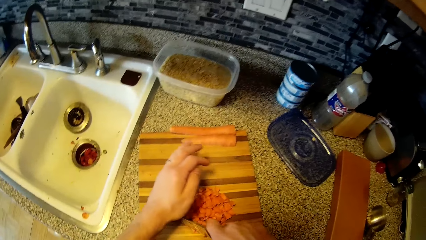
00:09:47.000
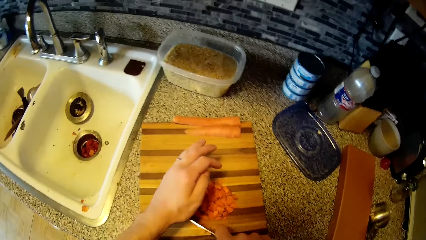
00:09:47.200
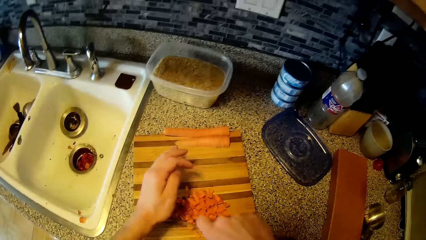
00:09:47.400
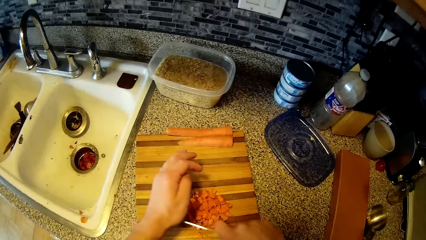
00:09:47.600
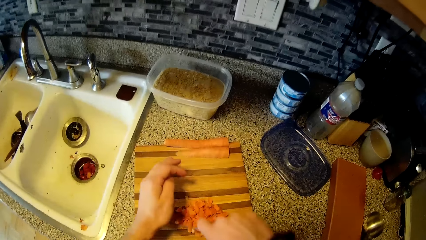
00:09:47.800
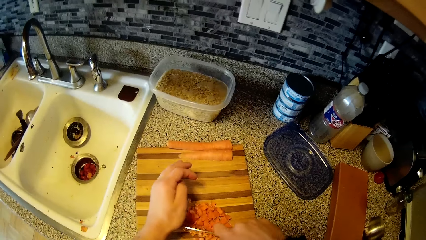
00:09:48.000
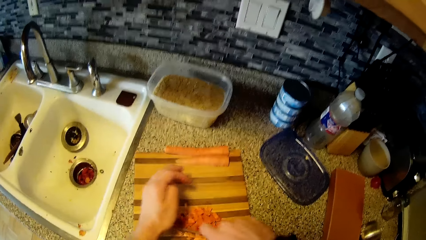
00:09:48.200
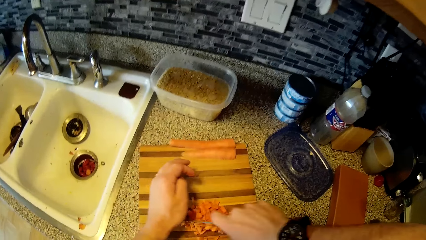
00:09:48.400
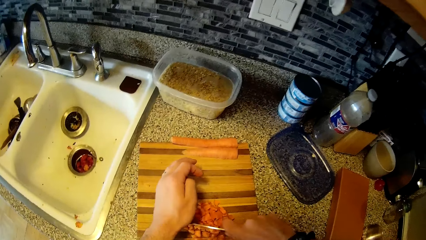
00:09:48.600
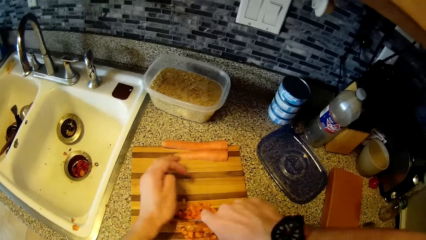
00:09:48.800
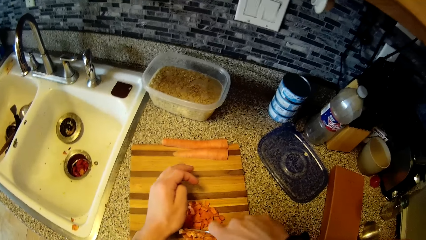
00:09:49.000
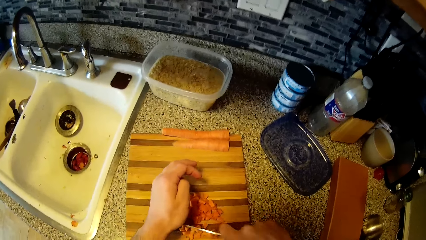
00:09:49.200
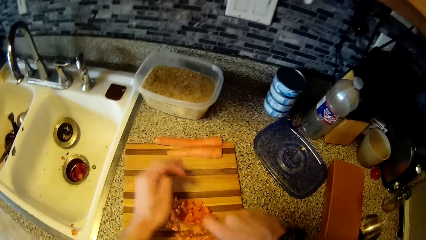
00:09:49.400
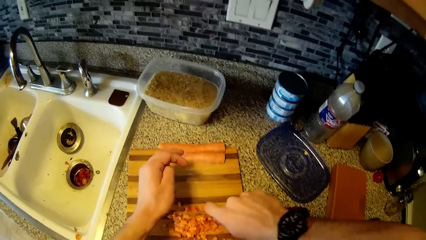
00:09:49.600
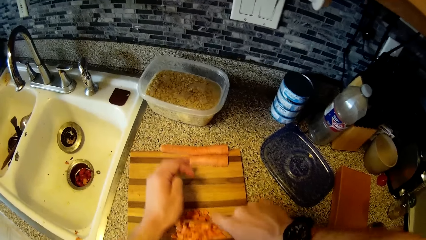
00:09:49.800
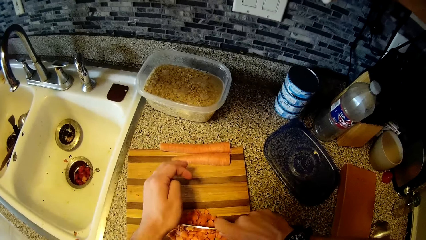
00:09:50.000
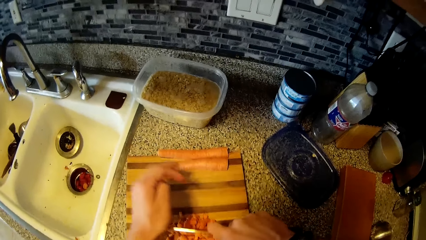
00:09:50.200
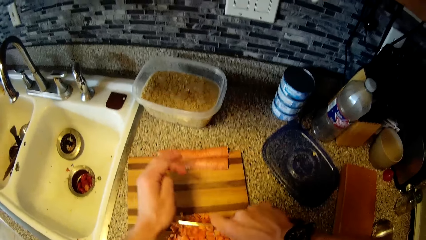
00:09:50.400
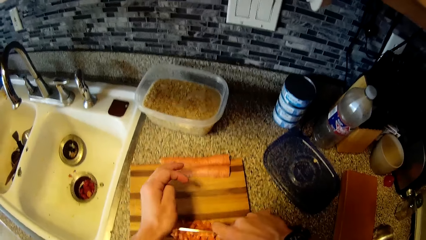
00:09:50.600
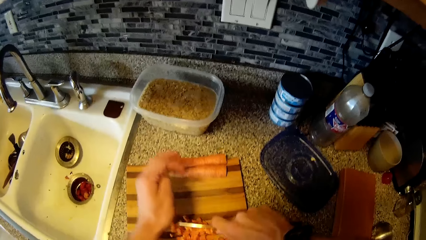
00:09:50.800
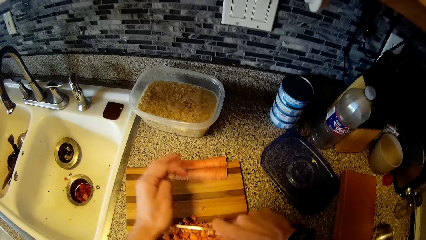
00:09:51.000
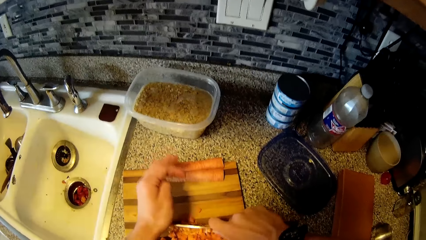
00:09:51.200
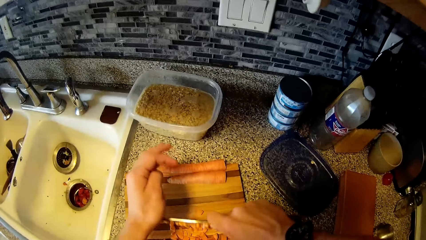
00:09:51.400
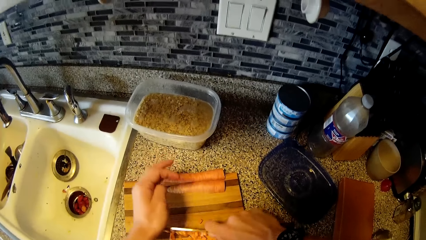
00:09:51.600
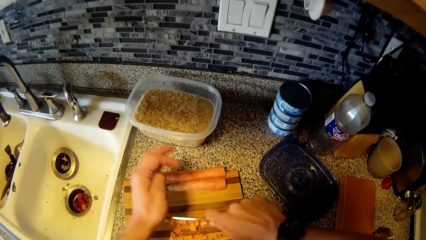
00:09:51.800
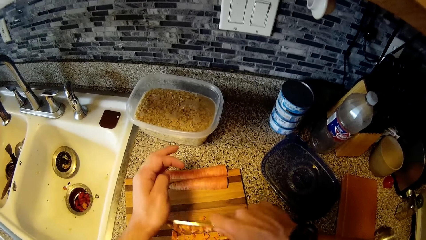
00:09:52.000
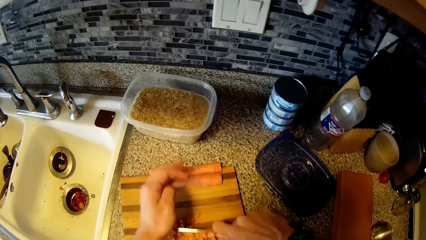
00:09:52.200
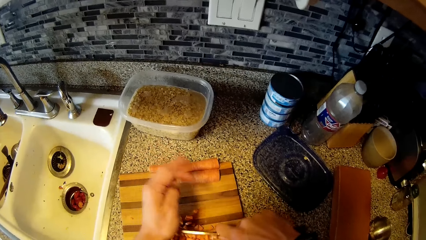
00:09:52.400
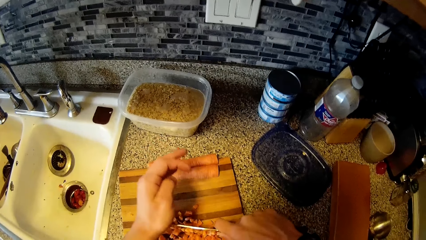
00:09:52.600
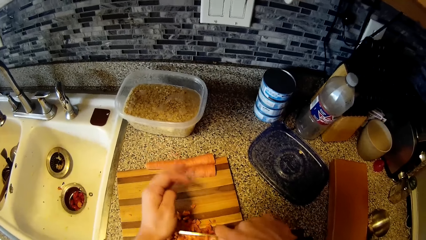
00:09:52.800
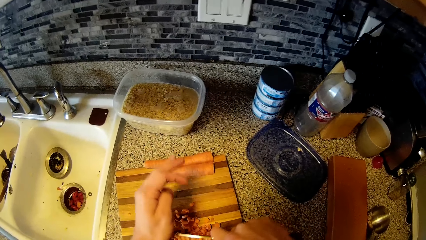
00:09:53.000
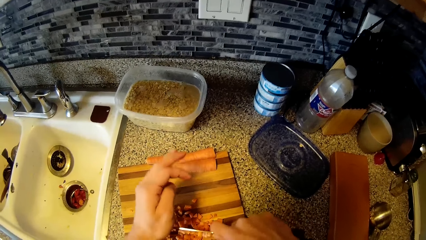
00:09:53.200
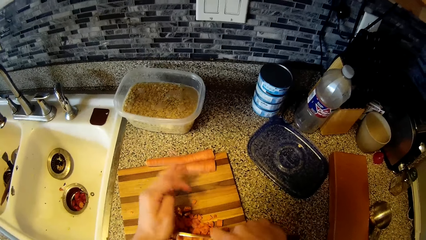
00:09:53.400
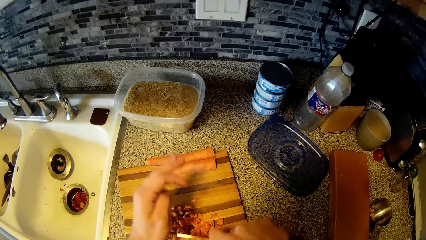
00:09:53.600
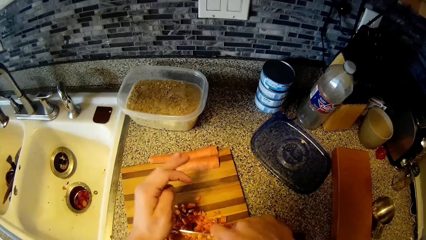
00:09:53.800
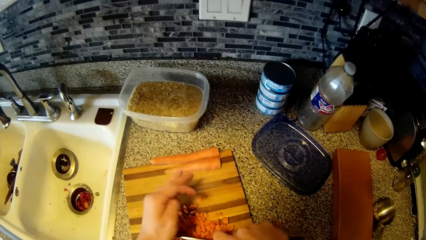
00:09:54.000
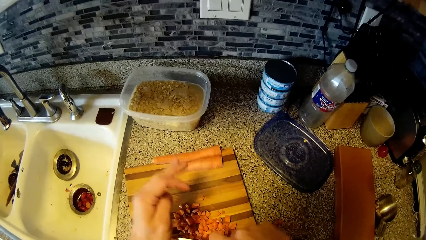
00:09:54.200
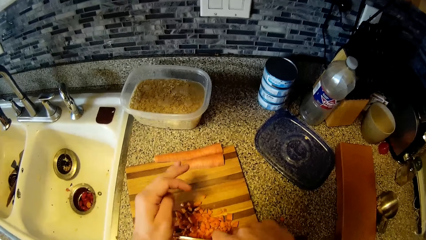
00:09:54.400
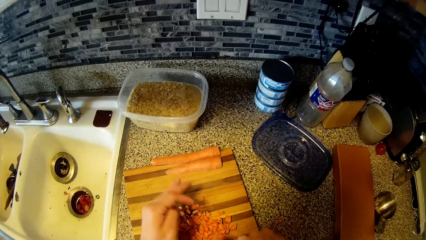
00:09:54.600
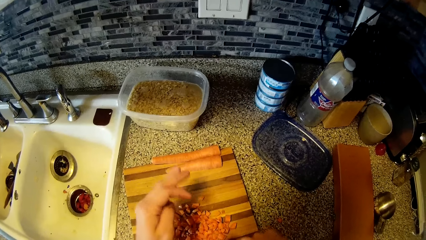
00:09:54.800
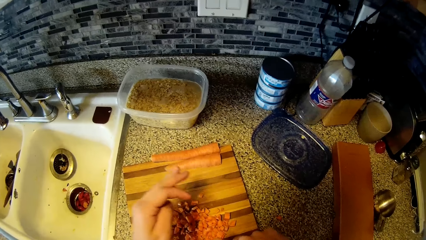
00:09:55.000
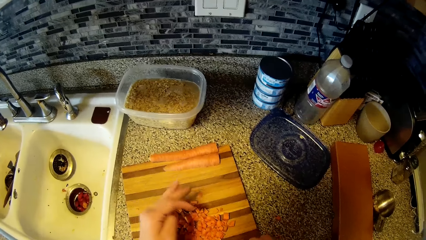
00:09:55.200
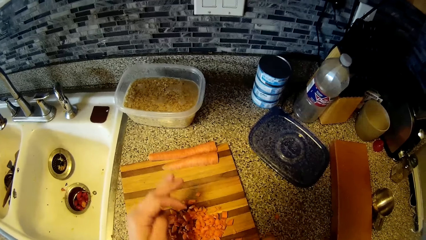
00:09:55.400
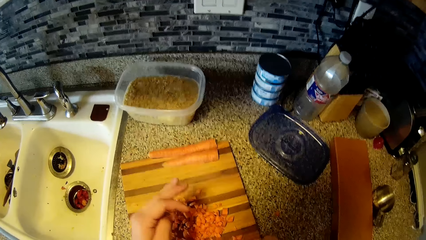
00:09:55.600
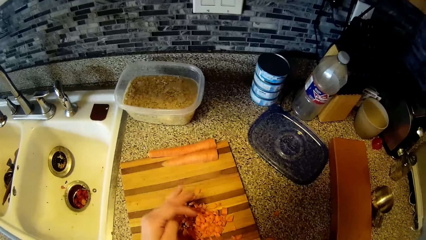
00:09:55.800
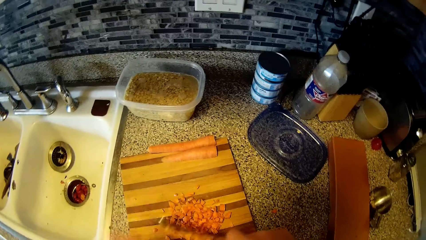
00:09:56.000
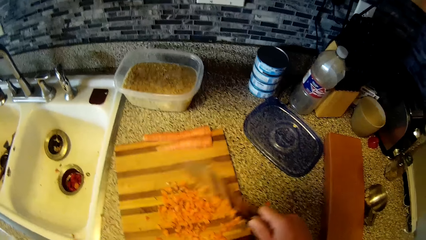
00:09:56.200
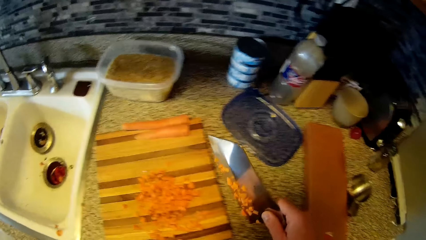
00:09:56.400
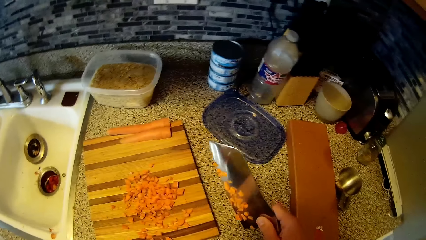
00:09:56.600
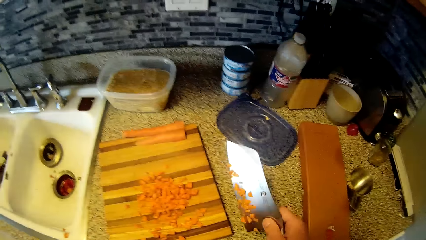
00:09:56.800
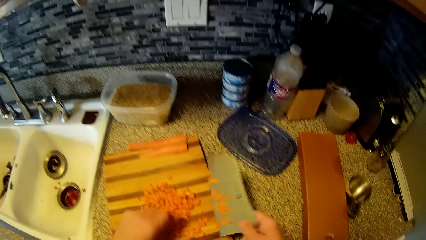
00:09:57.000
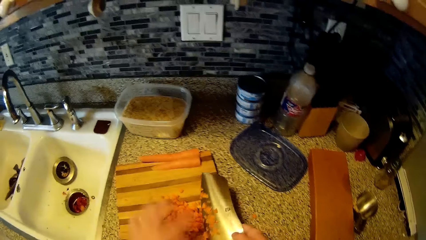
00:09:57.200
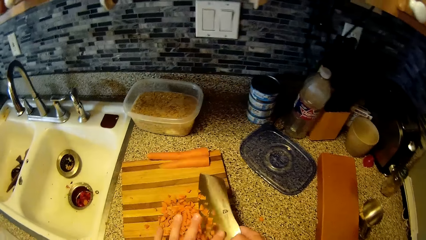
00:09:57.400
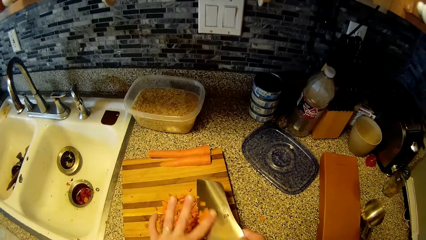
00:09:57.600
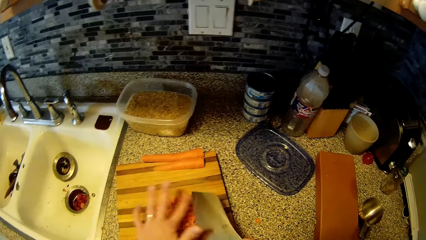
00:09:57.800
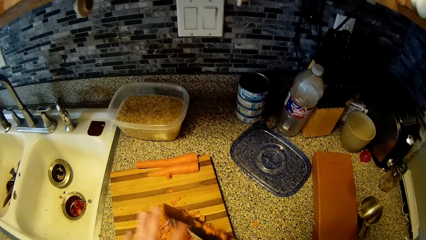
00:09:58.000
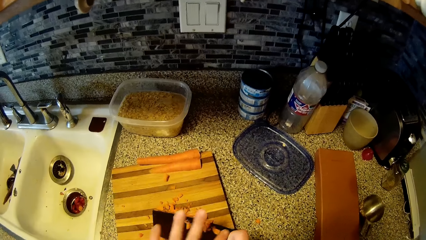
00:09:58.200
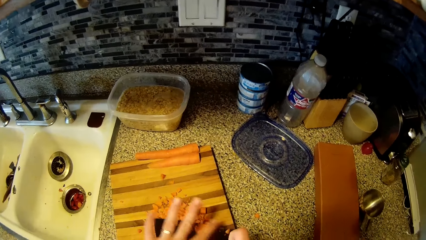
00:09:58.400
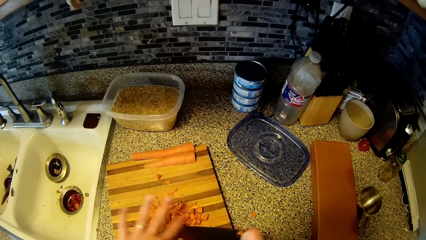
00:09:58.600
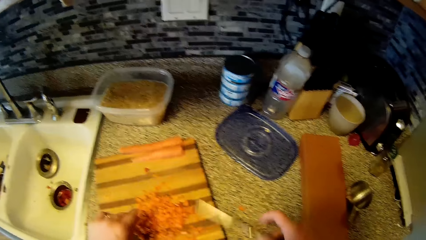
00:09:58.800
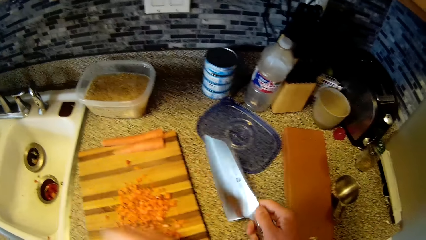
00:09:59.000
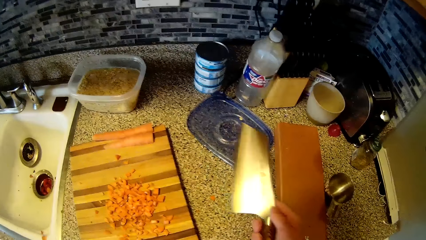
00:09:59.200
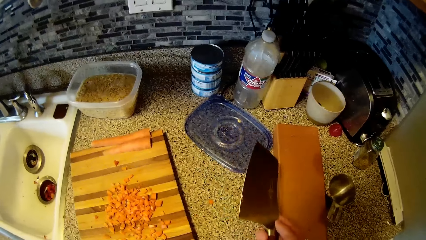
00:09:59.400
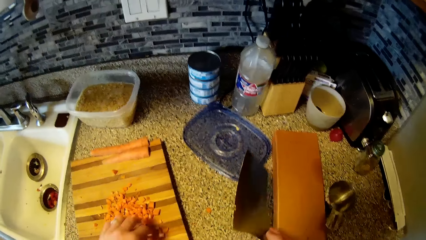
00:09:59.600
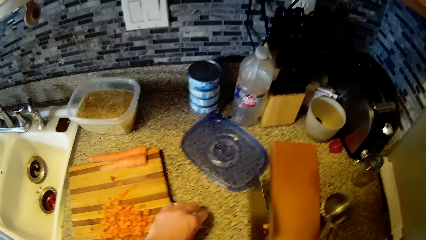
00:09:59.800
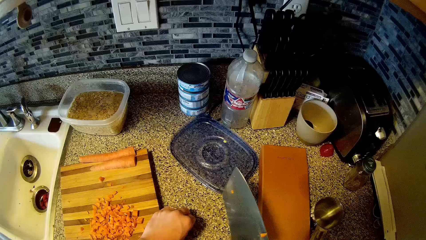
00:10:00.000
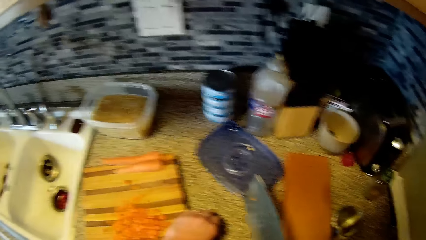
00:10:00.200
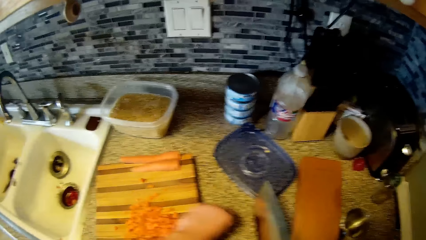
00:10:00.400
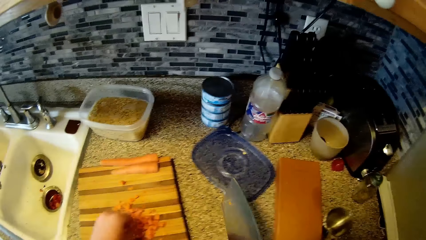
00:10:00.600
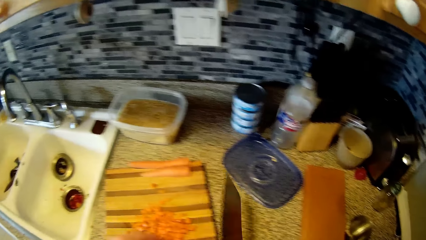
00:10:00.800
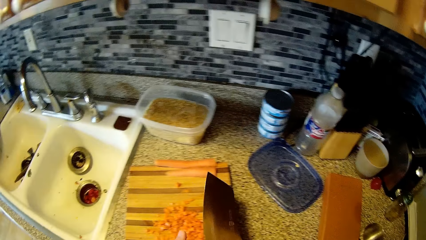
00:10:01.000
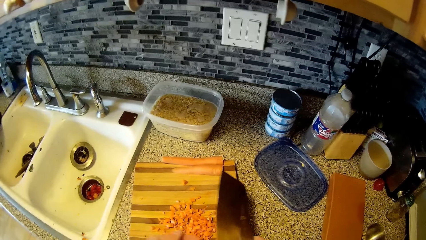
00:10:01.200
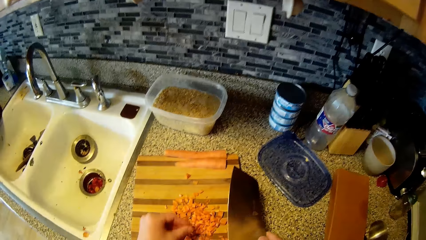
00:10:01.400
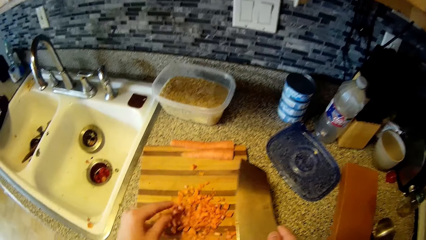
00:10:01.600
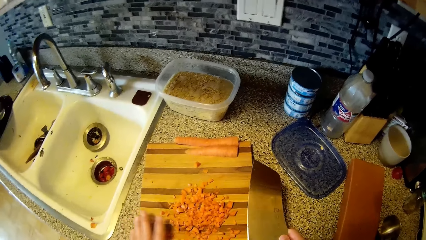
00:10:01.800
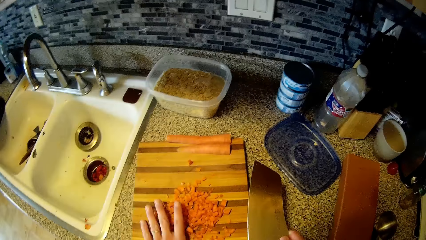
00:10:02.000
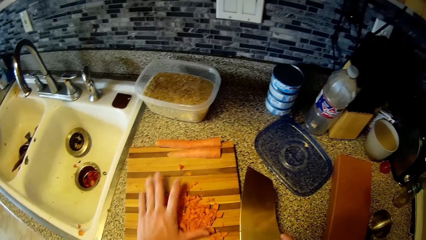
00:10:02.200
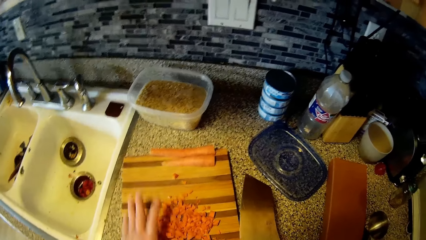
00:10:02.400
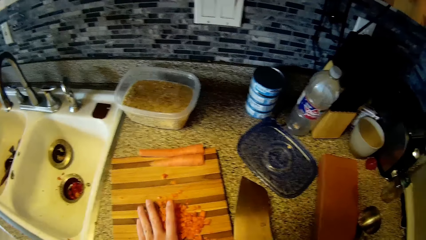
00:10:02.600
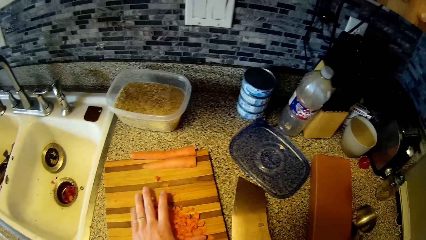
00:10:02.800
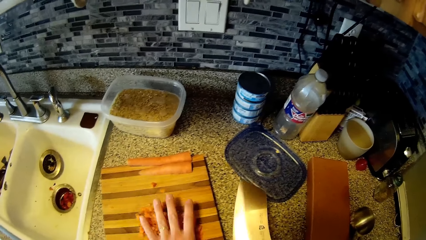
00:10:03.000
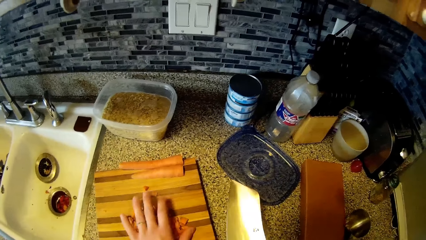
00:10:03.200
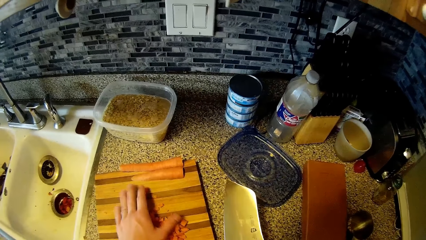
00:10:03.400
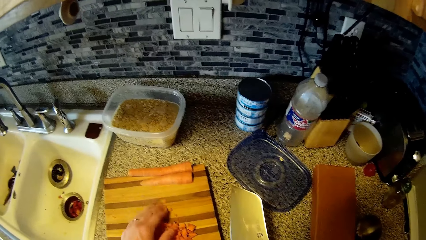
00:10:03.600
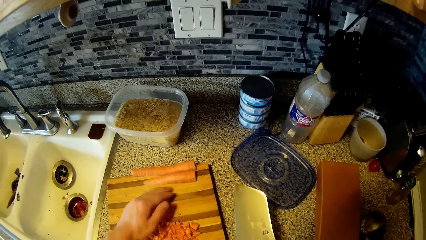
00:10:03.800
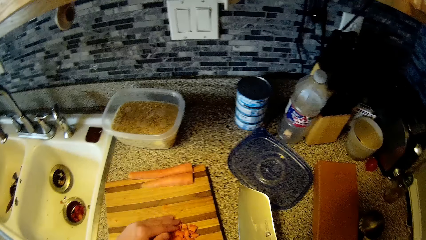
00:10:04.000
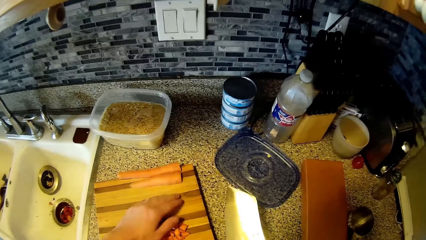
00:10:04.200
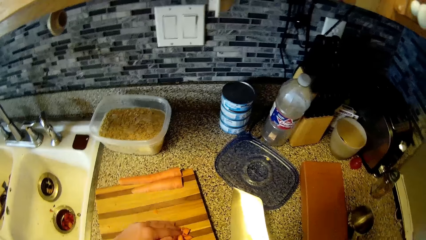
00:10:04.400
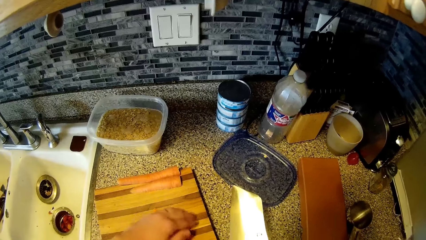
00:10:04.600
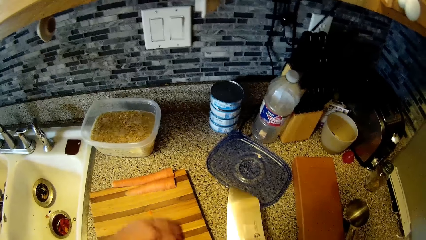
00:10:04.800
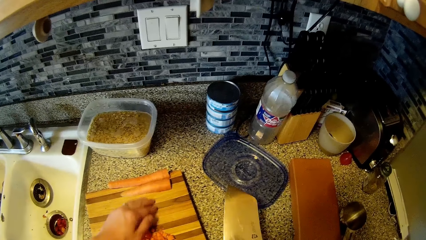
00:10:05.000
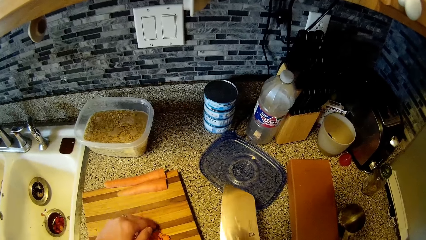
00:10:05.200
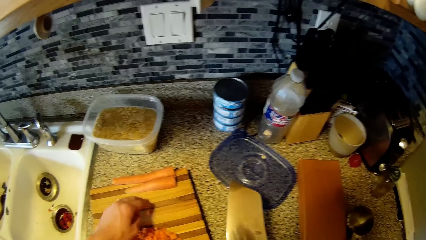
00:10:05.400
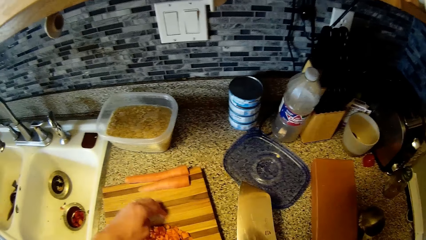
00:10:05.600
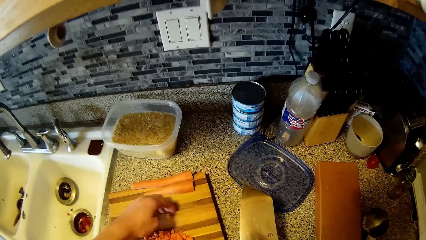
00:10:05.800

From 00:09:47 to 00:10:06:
The camera wearer chops the carrots on the chopping board on the kitchen counter with a knife in his right hand. They remove the carrots on the knife to the chopping board with her left hand. They gather the carrots together with her left hand on the chopping board.
